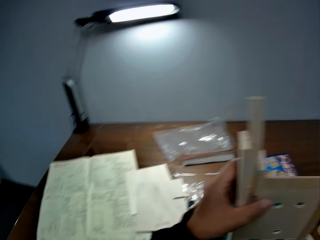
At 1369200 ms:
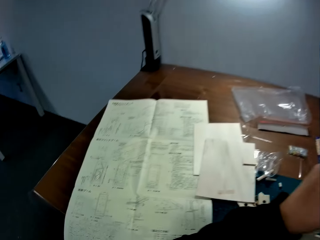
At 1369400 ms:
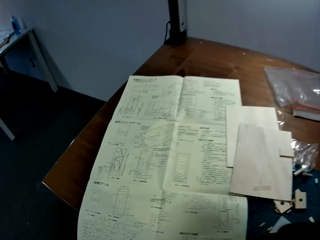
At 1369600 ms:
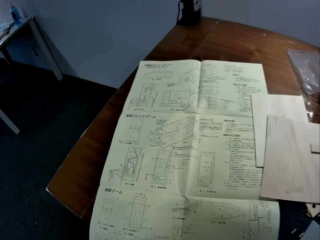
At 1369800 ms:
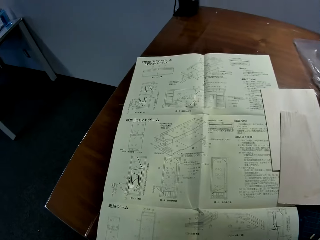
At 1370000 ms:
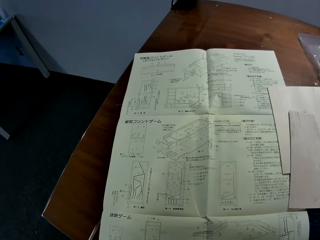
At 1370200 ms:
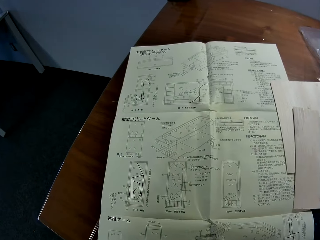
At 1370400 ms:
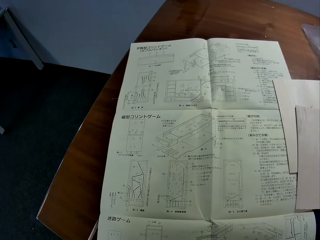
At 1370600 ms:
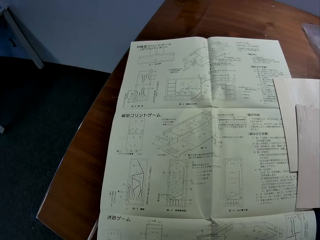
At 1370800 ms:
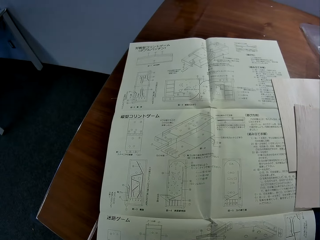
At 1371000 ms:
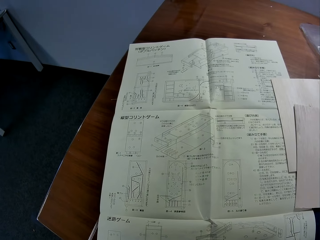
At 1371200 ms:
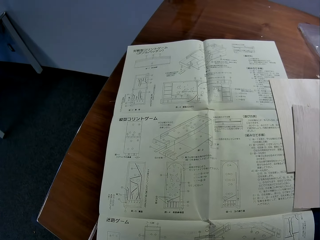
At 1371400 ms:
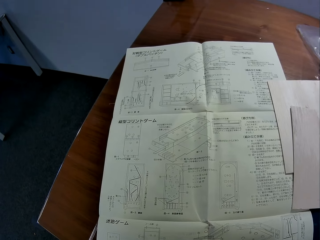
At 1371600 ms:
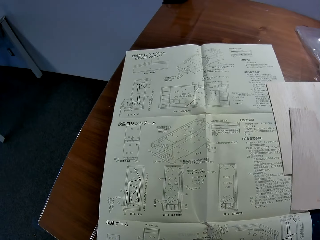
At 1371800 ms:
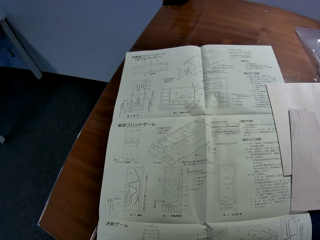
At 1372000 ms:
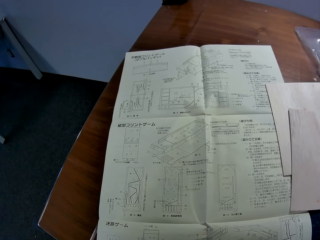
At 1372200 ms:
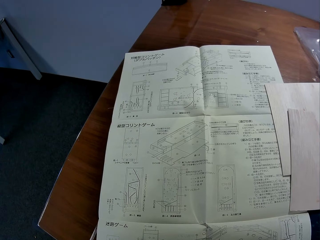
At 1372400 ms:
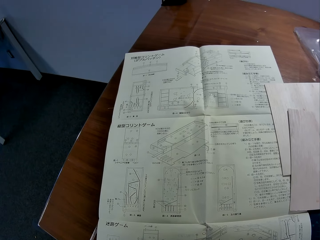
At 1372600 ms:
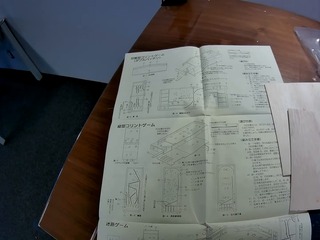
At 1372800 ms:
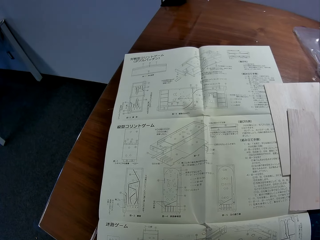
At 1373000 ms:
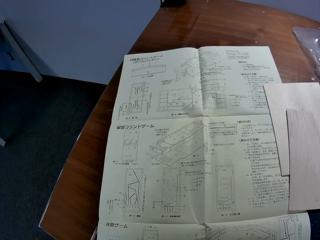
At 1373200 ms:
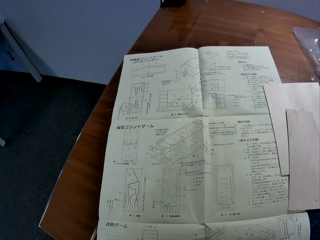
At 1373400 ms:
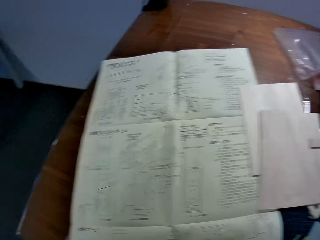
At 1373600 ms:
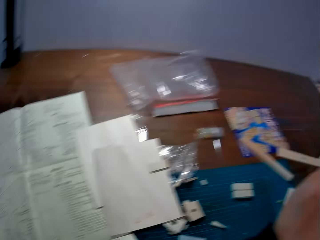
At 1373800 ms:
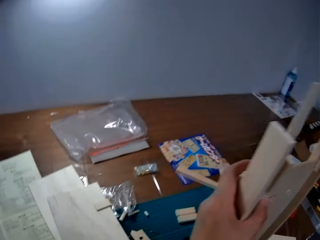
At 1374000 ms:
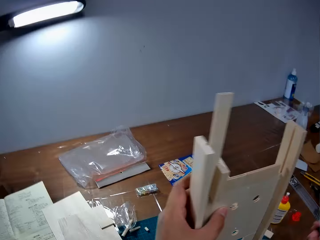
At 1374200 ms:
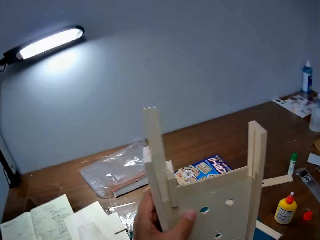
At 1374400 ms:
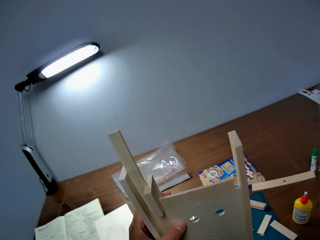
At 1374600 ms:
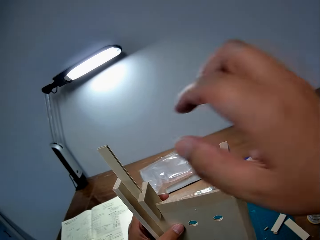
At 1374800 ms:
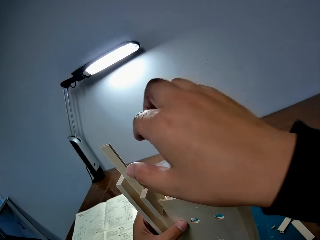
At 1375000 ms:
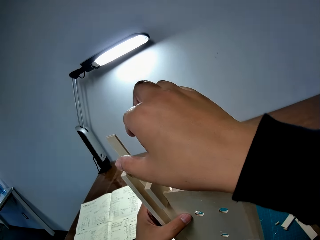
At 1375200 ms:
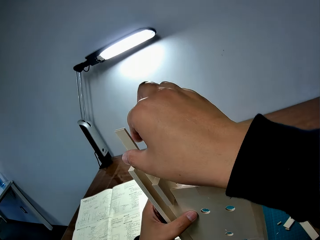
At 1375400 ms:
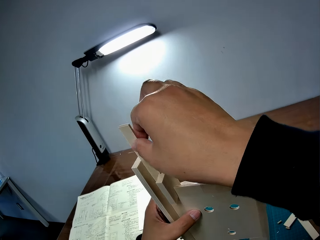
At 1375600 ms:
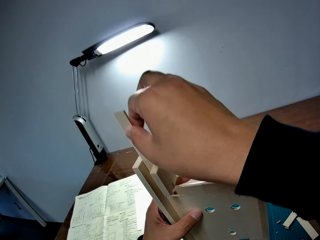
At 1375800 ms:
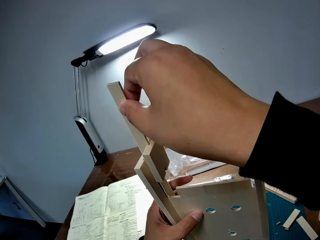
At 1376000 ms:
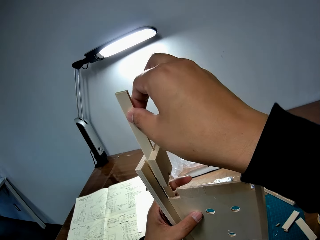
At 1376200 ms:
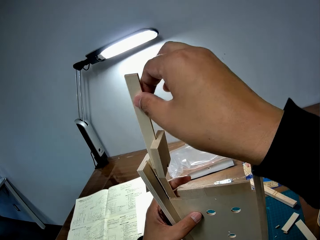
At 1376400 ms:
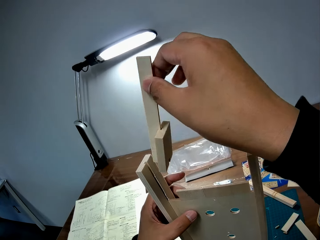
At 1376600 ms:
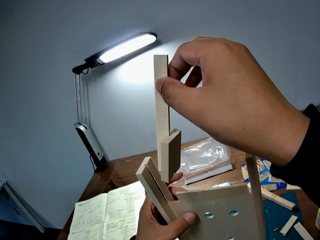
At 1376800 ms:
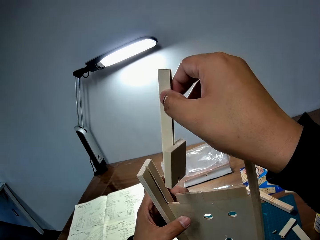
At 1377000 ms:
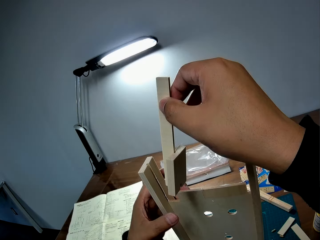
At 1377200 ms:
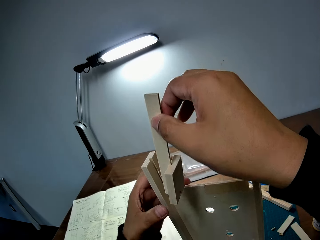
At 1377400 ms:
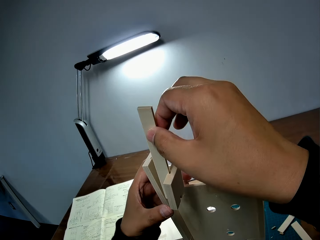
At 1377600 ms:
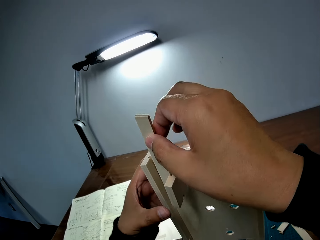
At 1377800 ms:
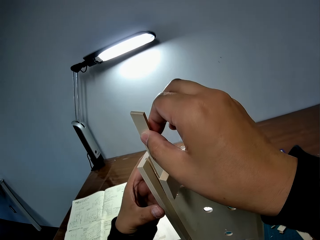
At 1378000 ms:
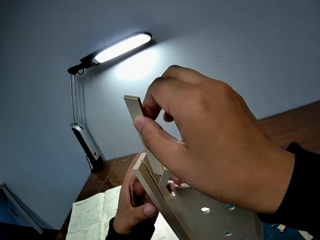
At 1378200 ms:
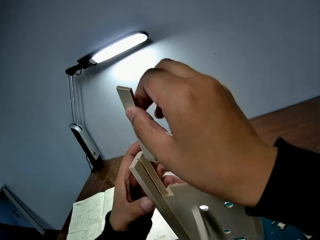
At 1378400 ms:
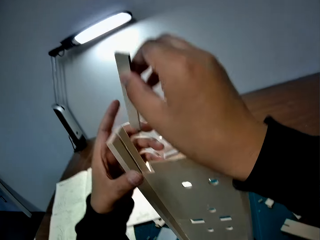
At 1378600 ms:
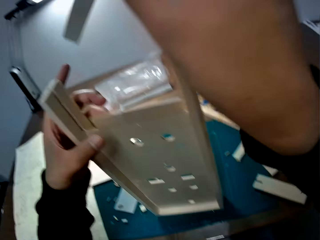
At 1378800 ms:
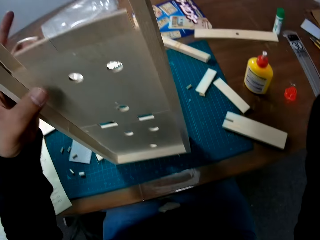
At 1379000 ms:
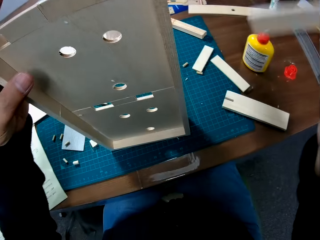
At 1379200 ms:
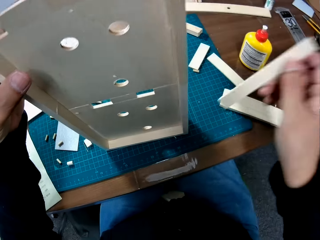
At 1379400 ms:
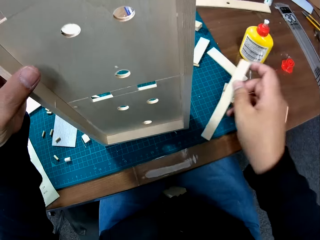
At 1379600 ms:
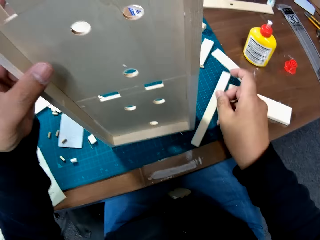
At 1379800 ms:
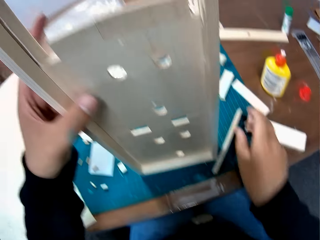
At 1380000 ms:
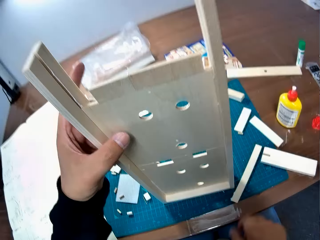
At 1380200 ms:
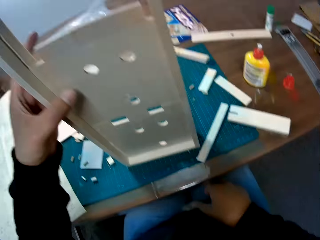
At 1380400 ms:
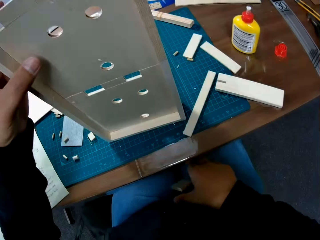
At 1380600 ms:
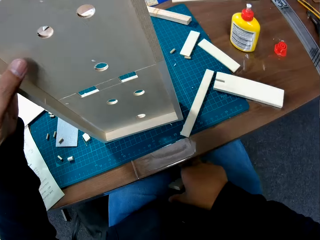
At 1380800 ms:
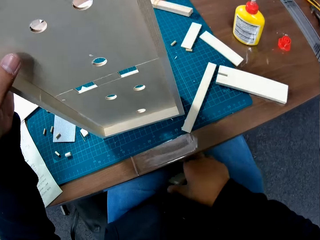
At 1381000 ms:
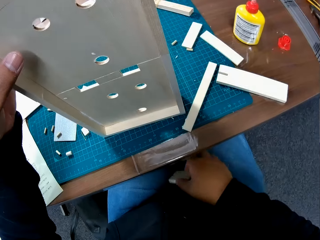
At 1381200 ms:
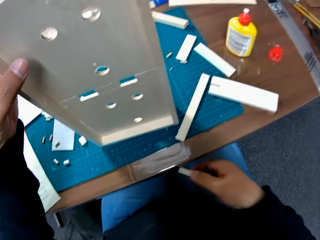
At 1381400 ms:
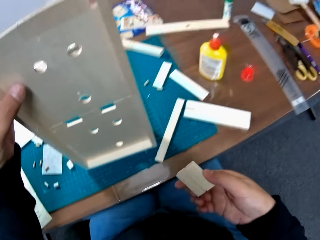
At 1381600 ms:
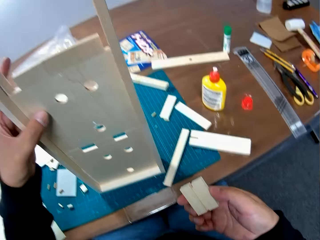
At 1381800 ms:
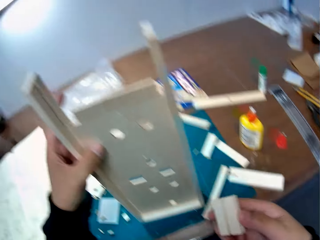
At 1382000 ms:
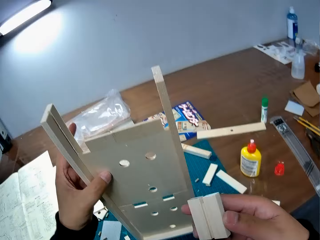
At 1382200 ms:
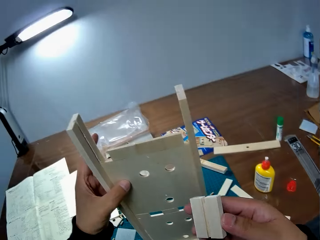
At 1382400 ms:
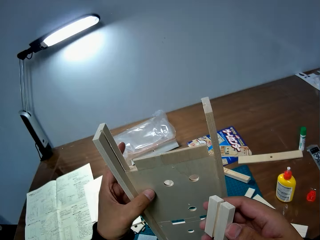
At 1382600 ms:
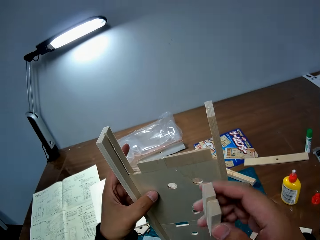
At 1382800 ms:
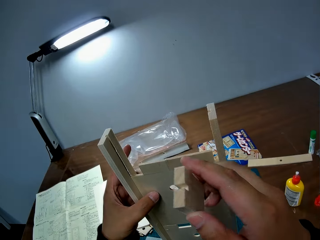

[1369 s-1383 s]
The camera wearer stares at the blueprint on the table. He takes out the piece of wood from the wooden mechanical model with his right hand. He drops the piece of wood on the table. He picks up a fallen piece of wood from his lap with his right hand.

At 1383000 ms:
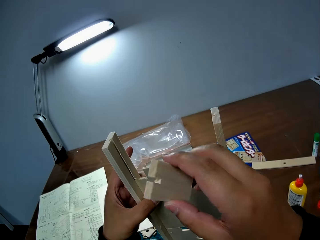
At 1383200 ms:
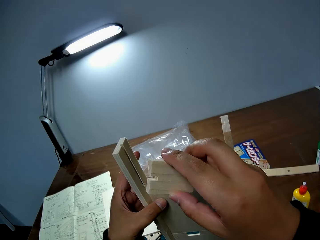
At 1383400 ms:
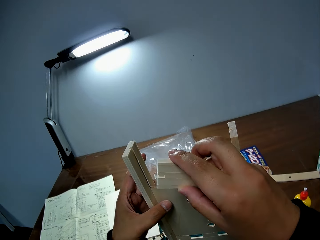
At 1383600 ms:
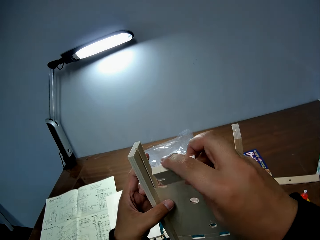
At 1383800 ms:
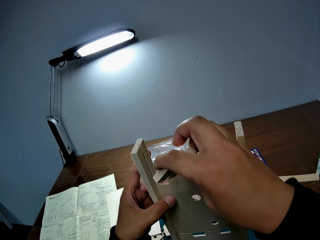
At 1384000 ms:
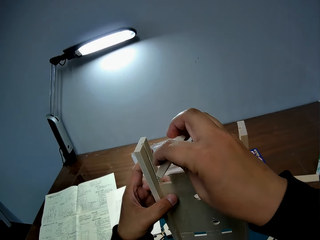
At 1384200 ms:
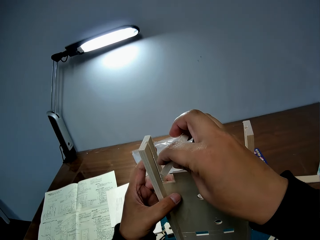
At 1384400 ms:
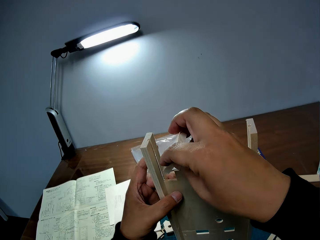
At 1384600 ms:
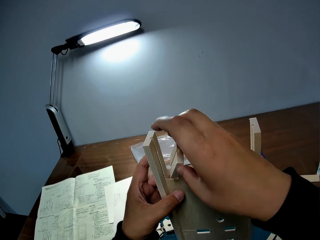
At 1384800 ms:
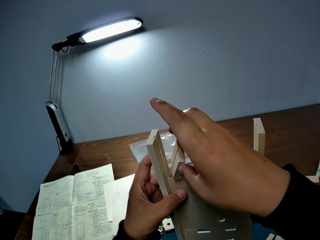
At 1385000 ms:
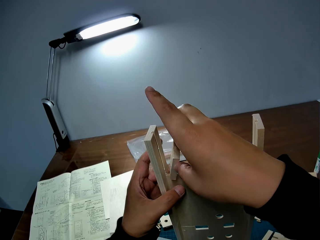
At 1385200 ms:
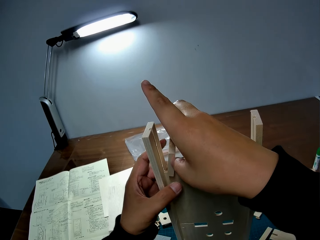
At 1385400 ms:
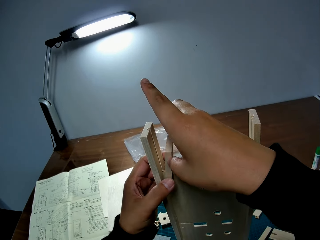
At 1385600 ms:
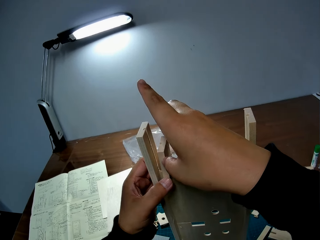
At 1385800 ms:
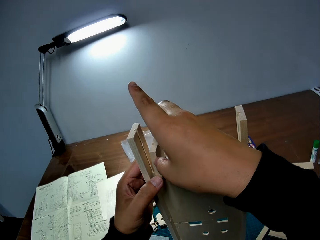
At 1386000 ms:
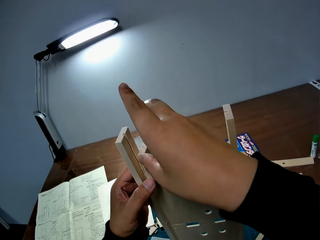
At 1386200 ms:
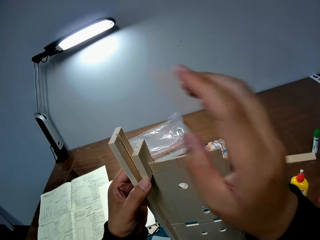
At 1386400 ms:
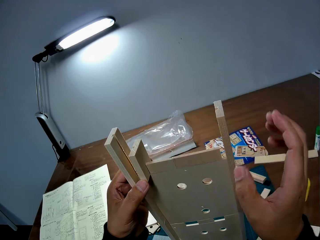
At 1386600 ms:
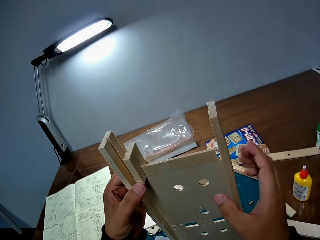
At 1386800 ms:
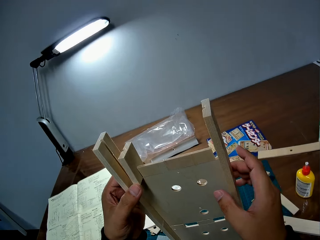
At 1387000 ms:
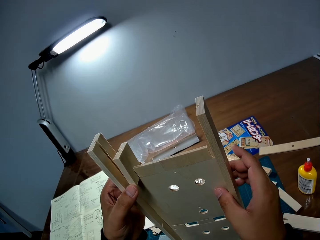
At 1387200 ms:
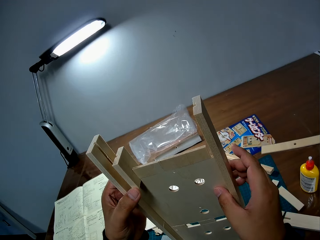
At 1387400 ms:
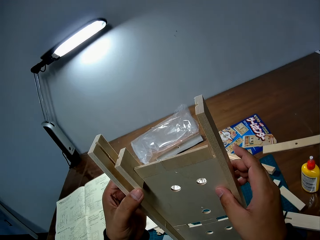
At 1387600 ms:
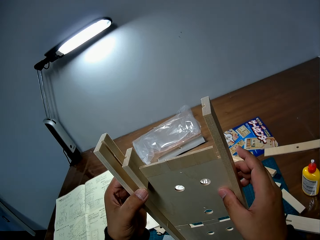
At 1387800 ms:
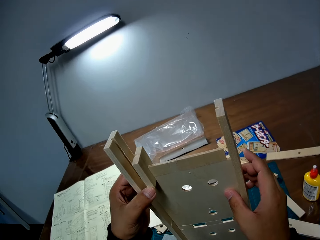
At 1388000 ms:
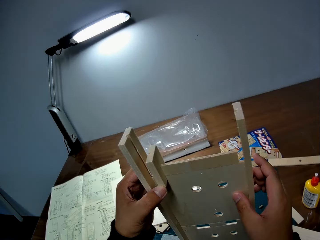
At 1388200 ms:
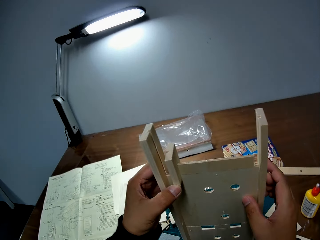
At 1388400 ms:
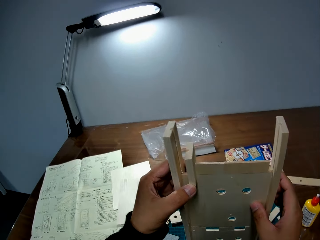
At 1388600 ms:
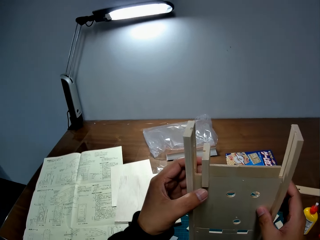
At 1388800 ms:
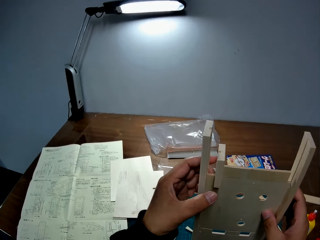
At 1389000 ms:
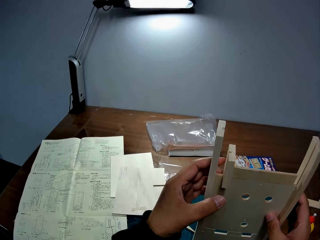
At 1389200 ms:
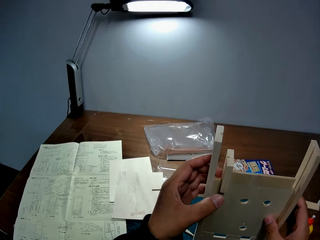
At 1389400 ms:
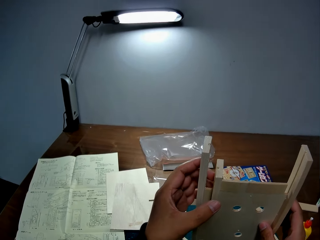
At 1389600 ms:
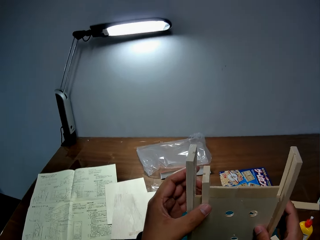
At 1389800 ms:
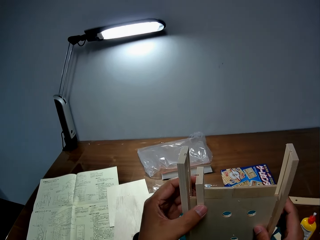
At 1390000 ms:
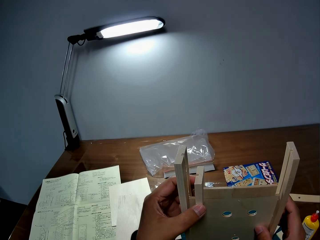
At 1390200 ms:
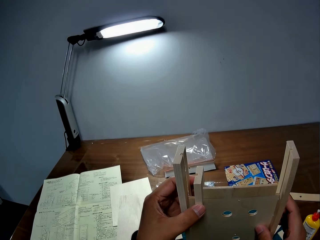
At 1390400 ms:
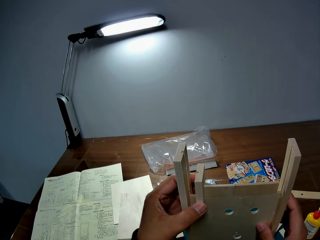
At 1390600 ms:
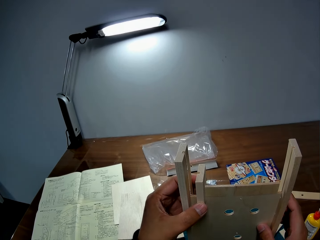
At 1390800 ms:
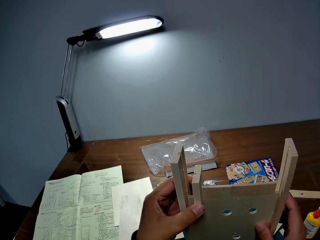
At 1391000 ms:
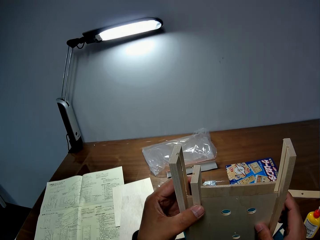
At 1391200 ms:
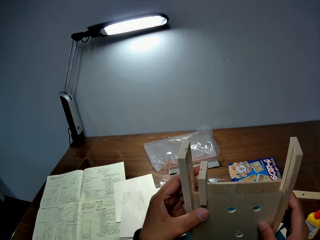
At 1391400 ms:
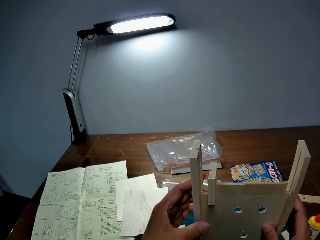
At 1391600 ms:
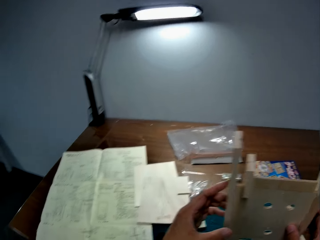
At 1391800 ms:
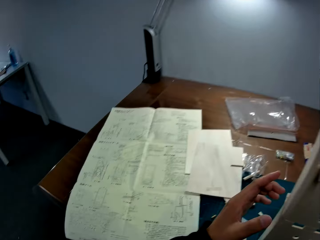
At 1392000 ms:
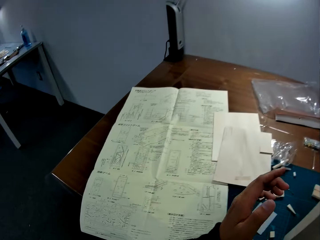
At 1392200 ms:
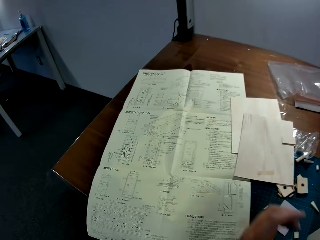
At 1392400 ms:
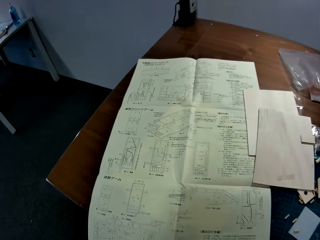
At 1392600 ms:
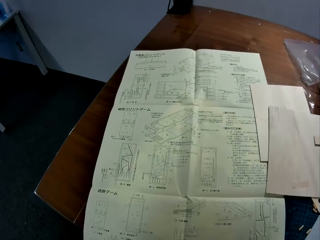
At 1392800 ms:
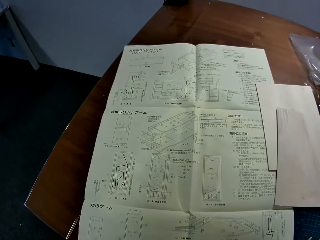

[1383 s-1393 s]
The camera wearer fixes the piece of wood to the wooden mechanical model. He holds the wooden mechanical model on the table with both hands.
